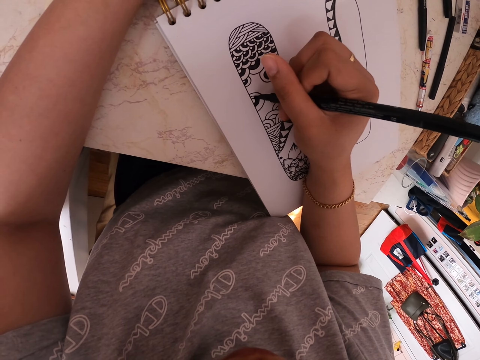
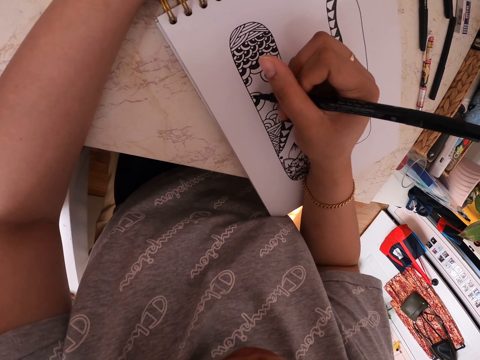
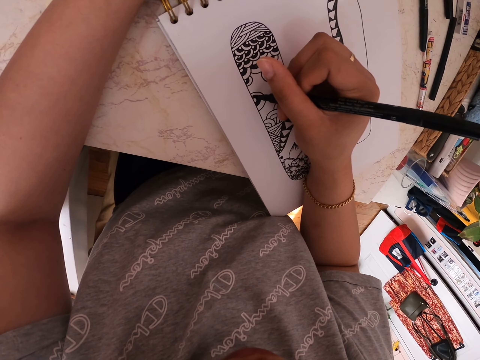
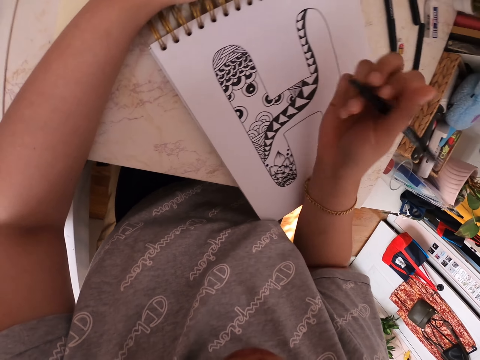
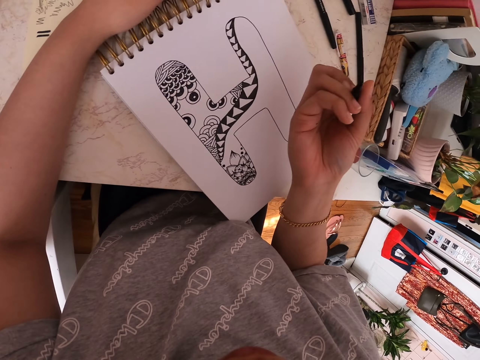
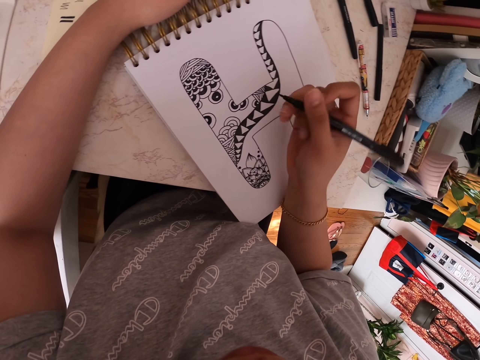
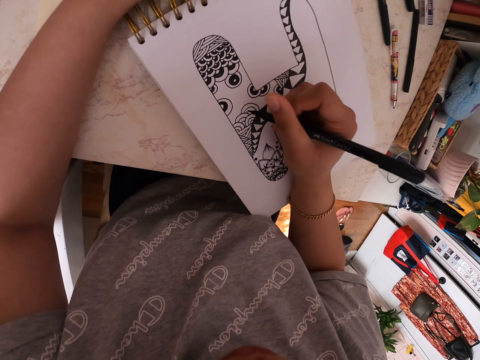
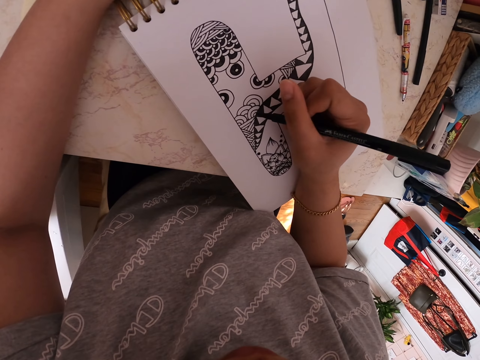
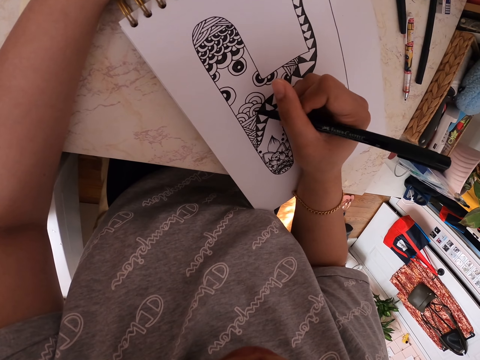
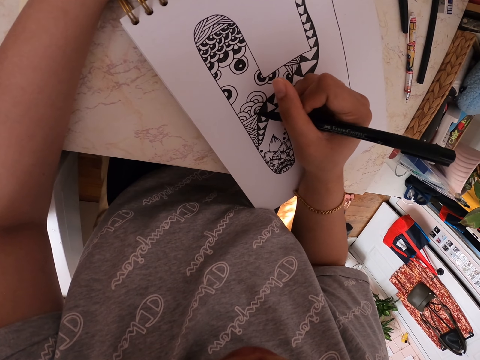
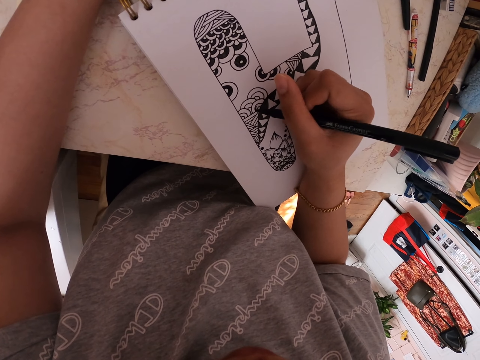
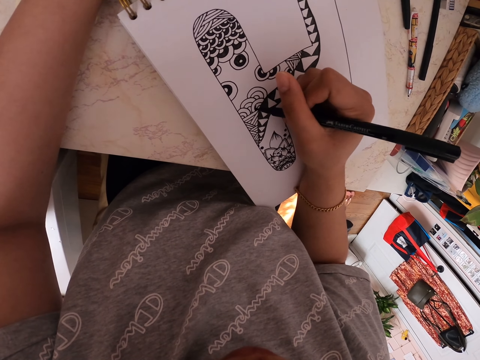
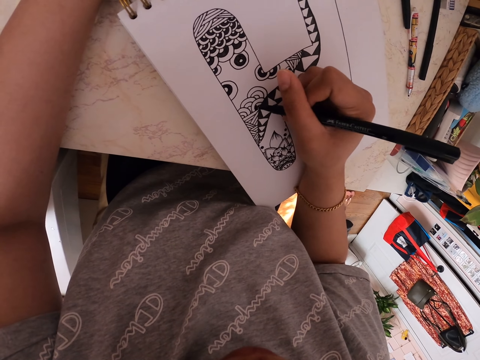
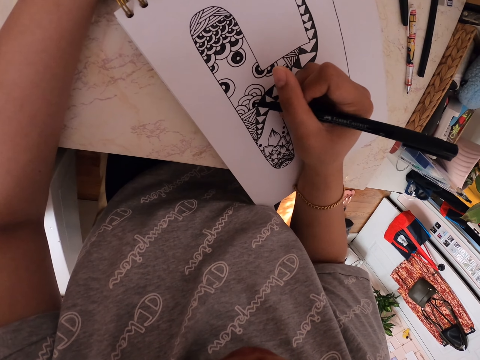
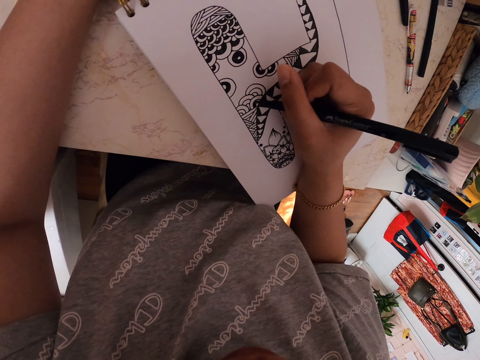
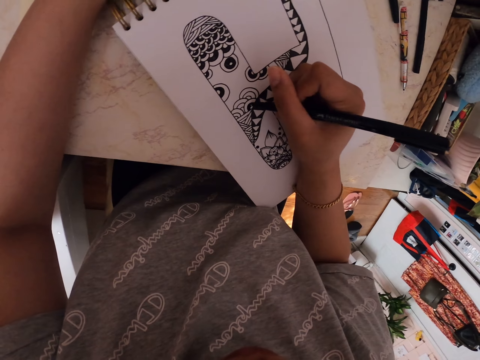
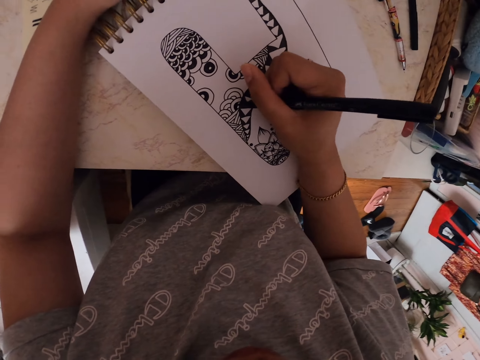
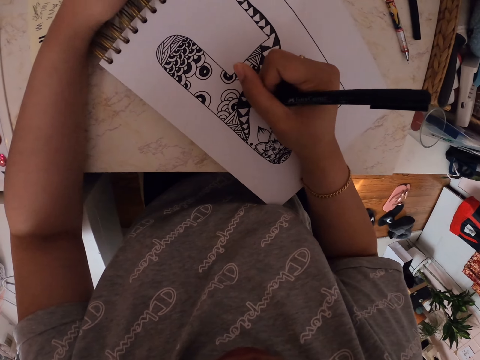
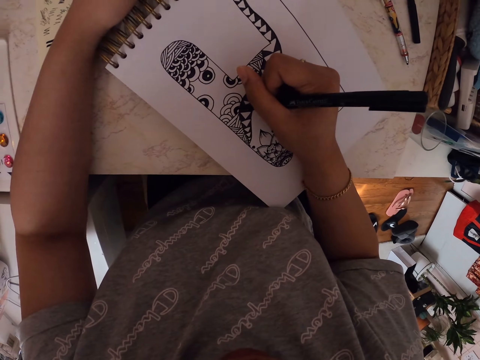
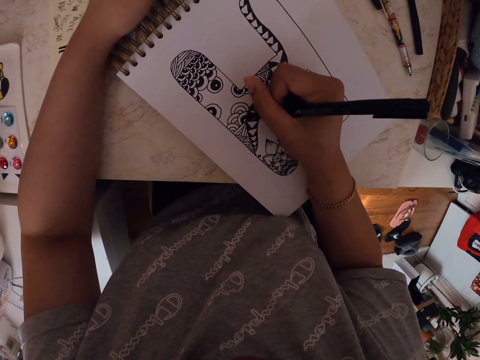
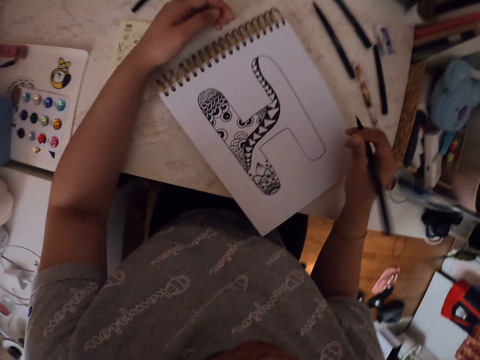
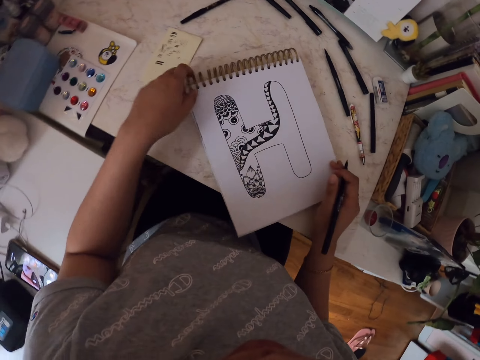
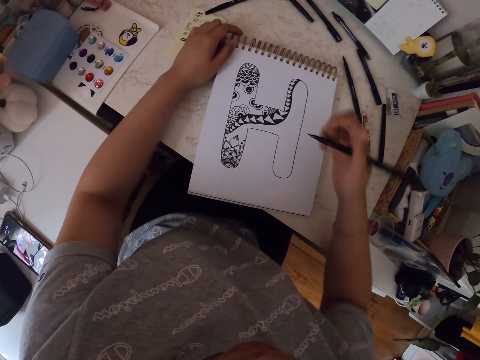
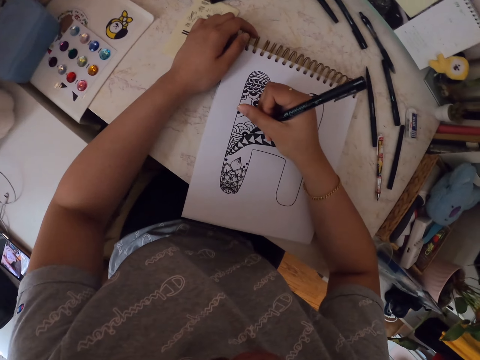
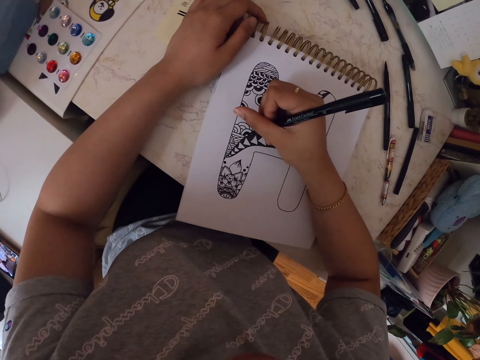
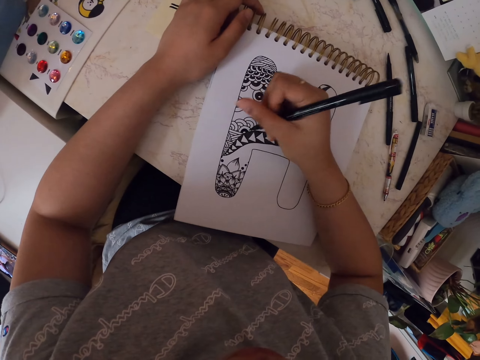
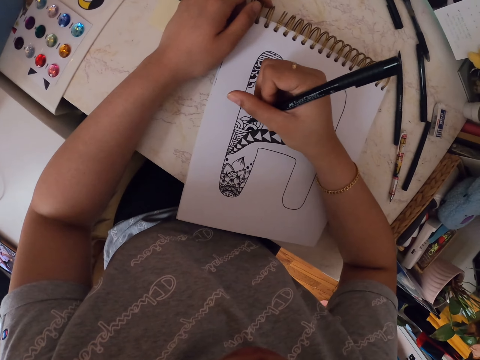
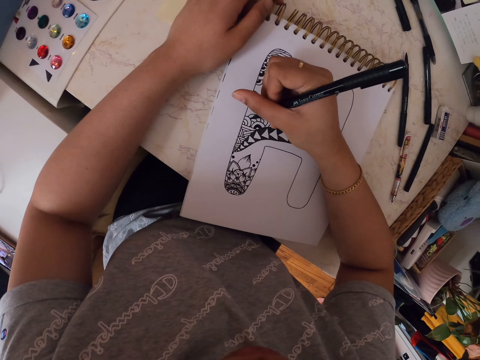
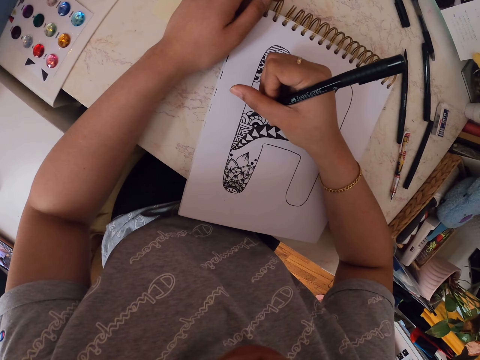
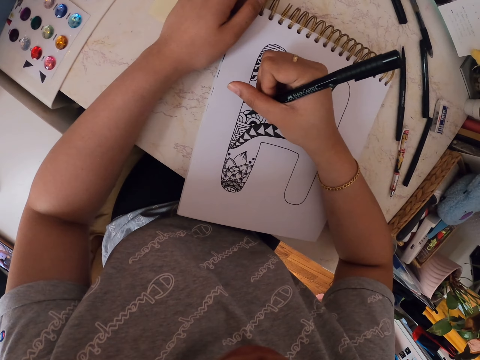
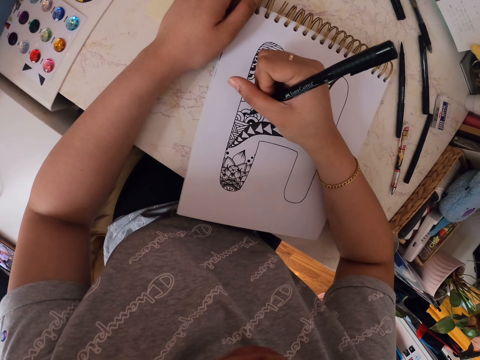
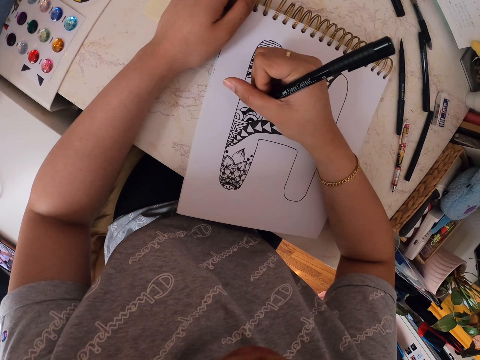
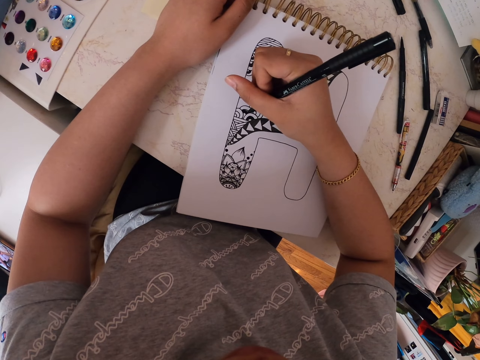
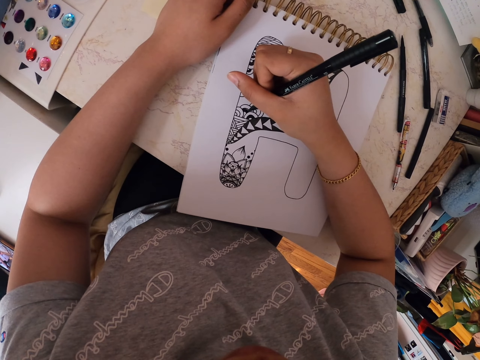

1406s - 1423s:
The camera wearer moves the drawing book. They draw on the drawing book using a marker pen.

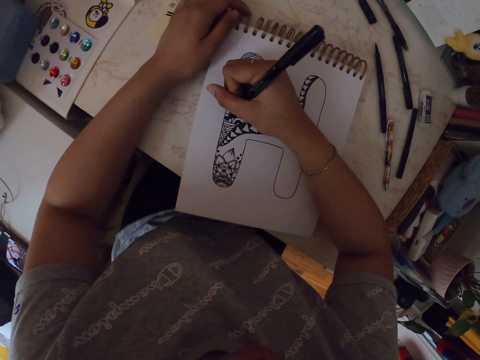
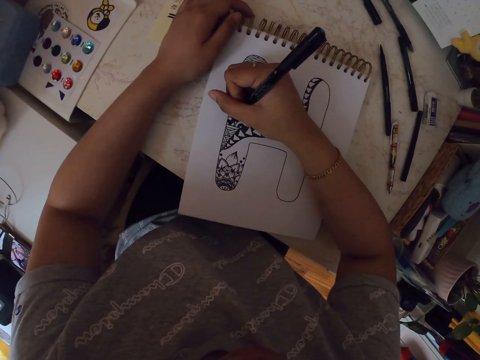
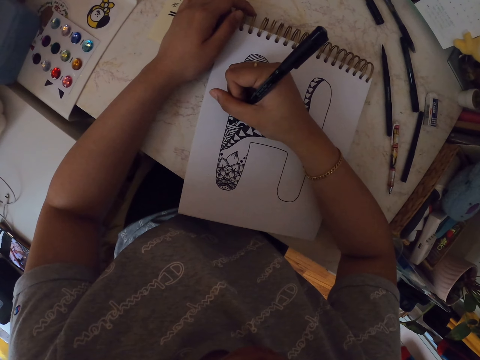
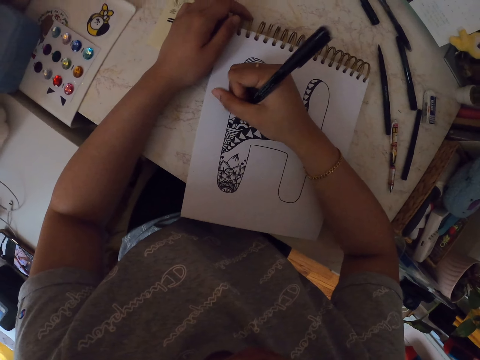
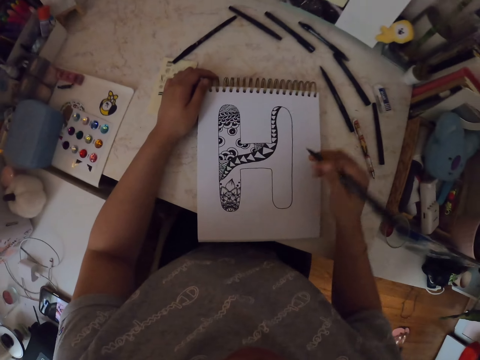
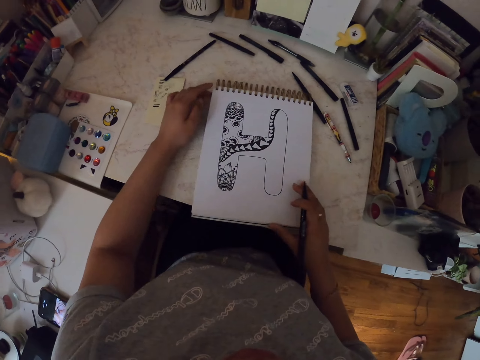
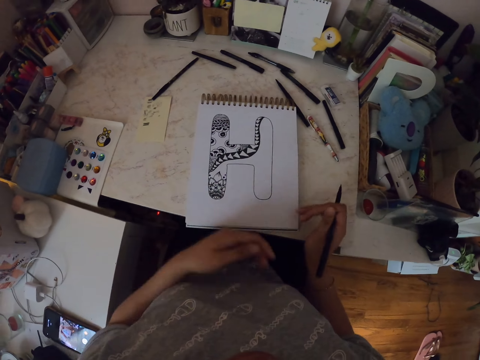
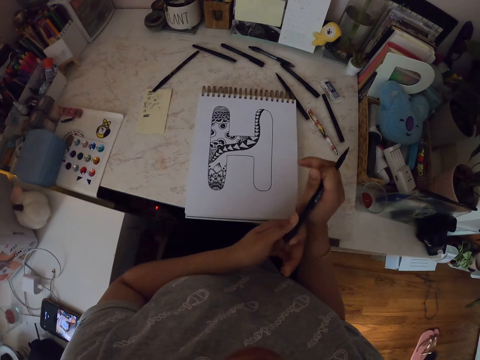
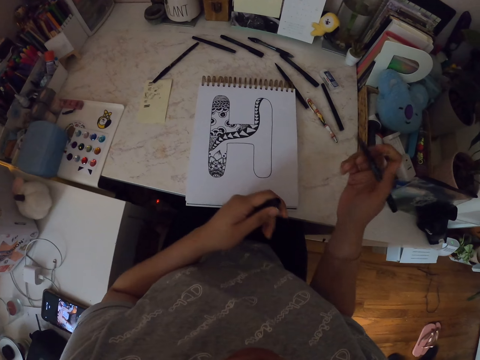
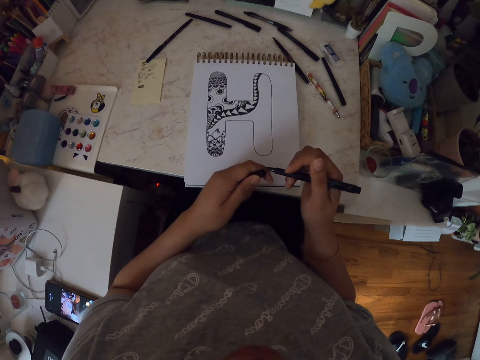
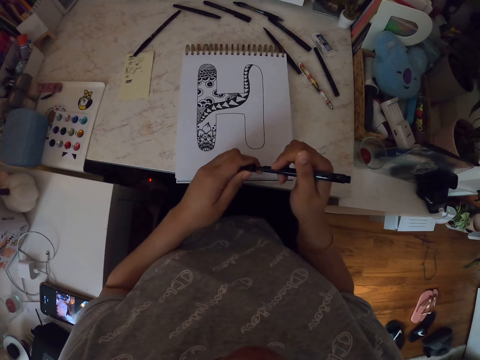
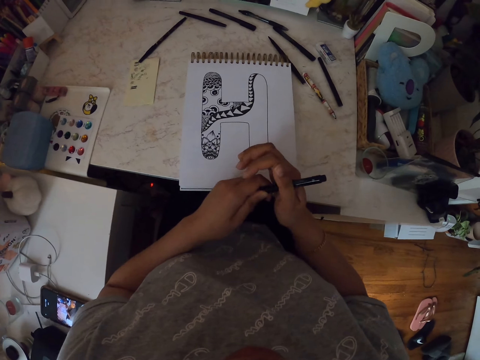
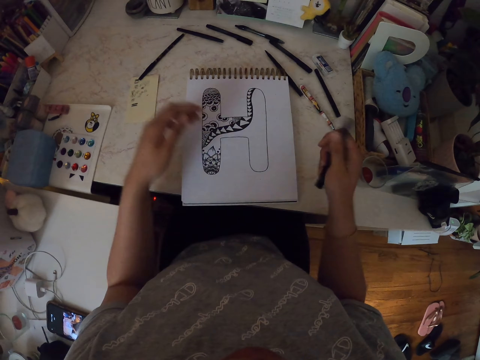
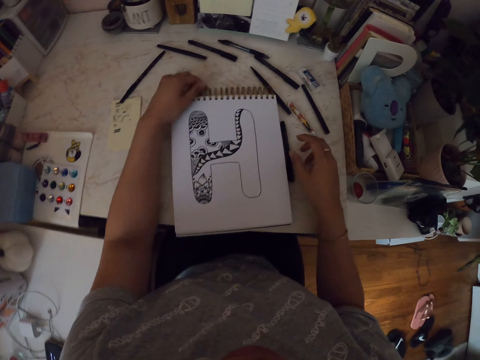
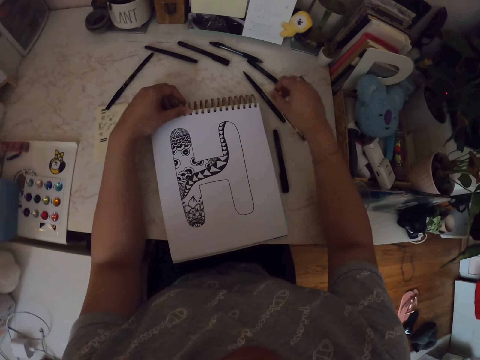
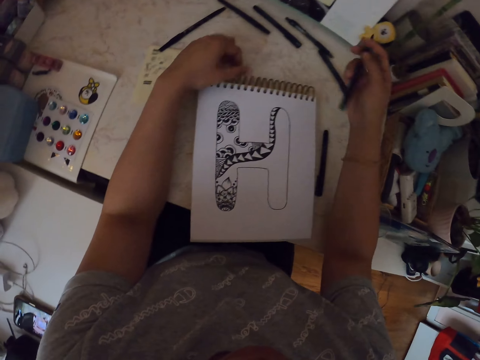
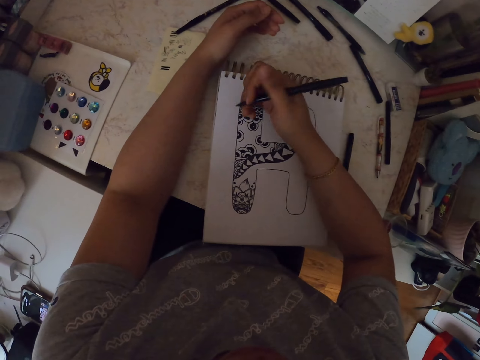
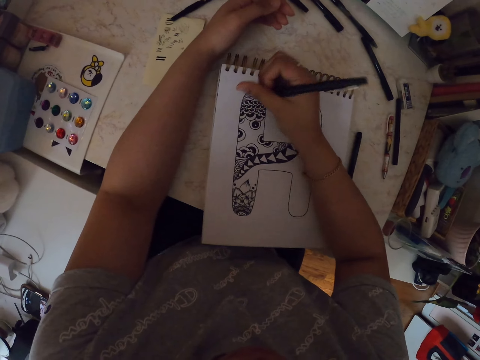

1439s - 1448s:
The camera wearer moves the book. They pull the lid of the marker pen, close the marker pen and put the marker pen on the table. They pick up another marker. They draw on the drawing book using the marker pen.
